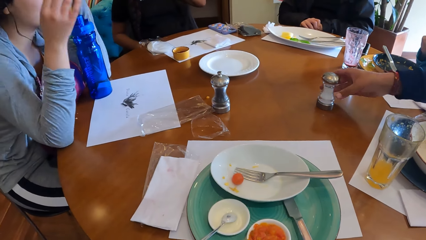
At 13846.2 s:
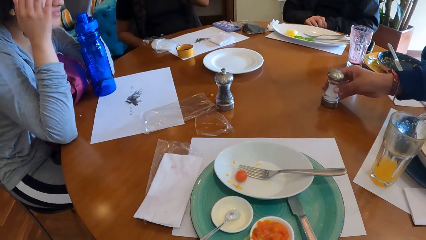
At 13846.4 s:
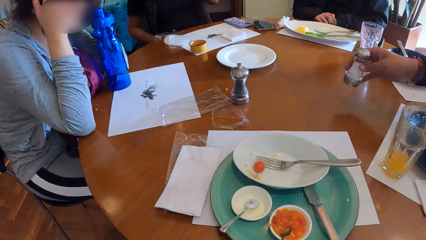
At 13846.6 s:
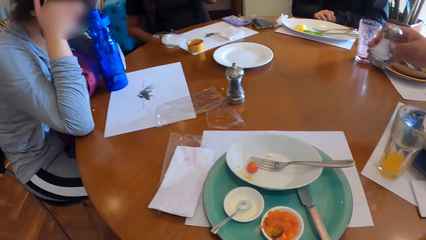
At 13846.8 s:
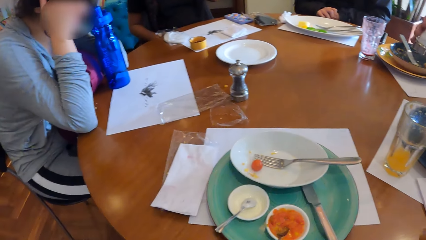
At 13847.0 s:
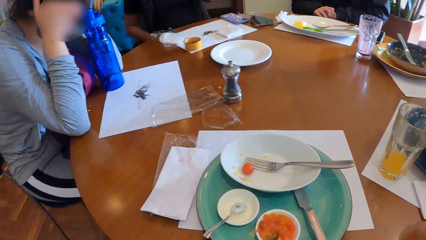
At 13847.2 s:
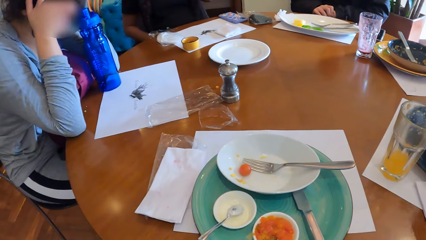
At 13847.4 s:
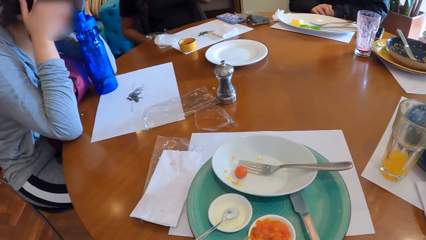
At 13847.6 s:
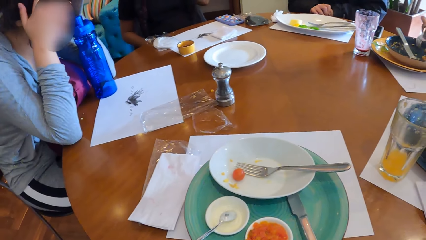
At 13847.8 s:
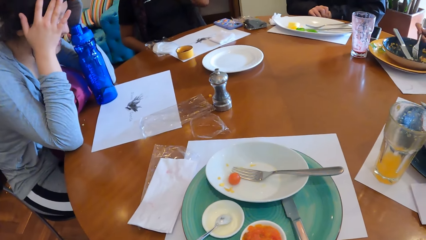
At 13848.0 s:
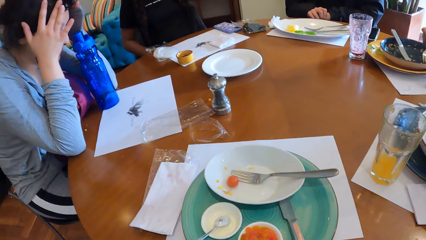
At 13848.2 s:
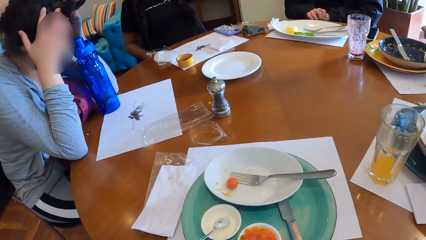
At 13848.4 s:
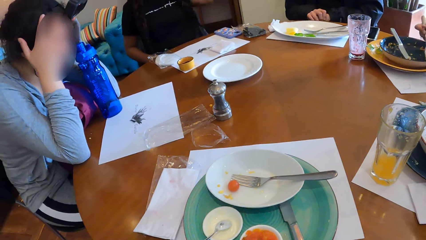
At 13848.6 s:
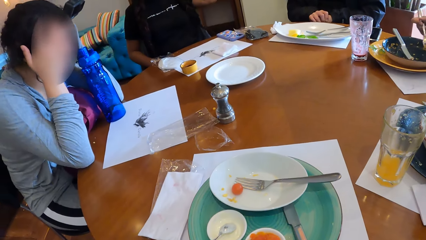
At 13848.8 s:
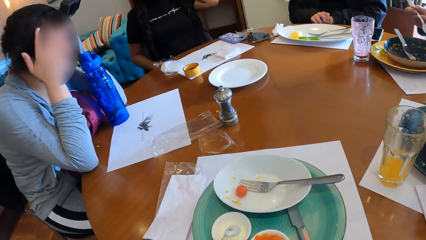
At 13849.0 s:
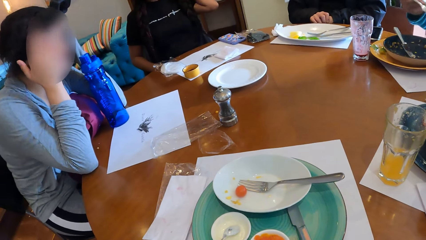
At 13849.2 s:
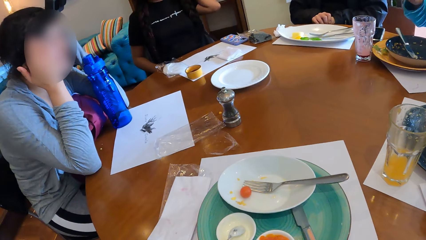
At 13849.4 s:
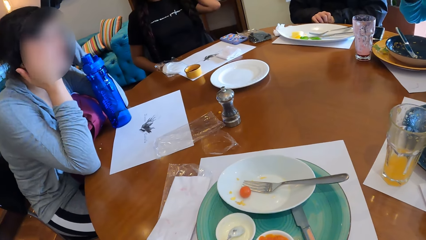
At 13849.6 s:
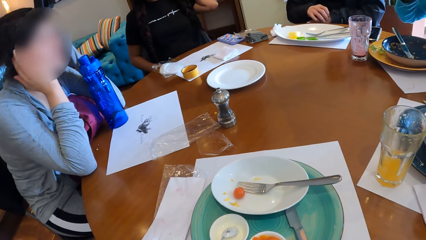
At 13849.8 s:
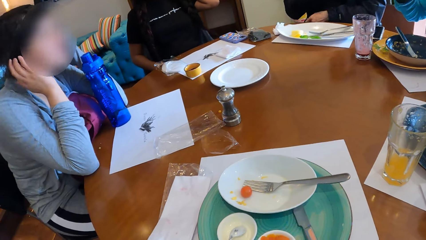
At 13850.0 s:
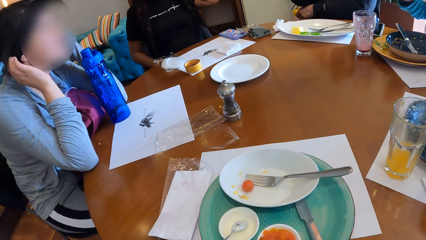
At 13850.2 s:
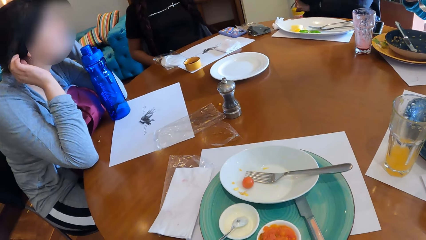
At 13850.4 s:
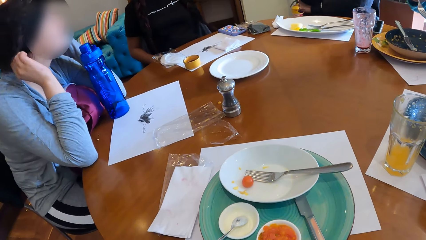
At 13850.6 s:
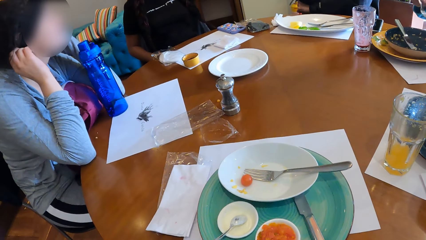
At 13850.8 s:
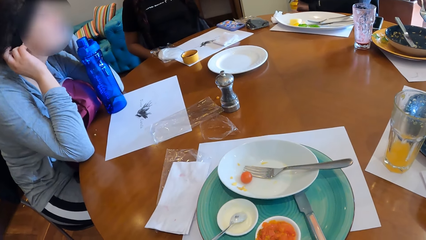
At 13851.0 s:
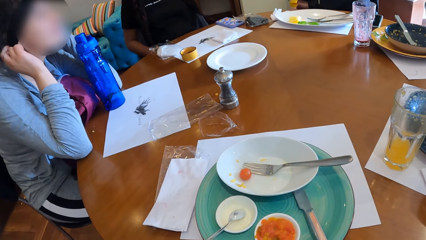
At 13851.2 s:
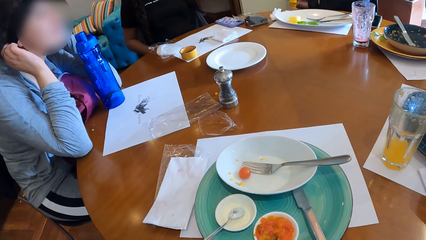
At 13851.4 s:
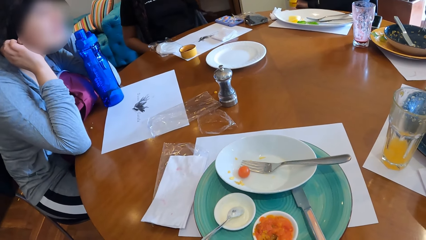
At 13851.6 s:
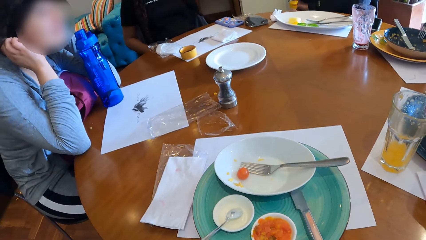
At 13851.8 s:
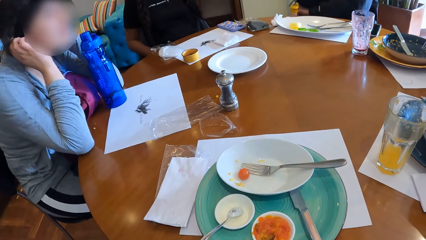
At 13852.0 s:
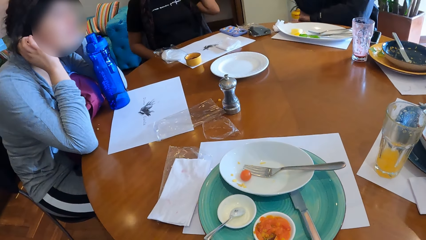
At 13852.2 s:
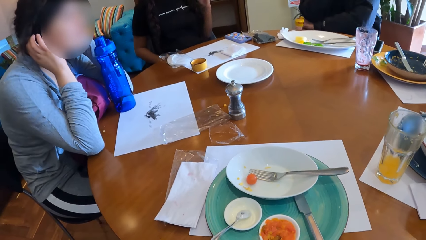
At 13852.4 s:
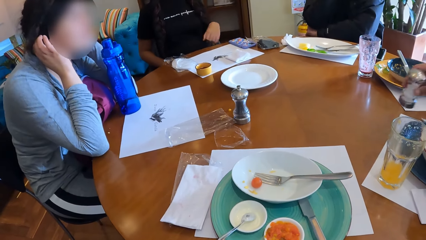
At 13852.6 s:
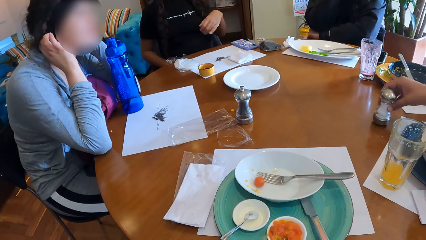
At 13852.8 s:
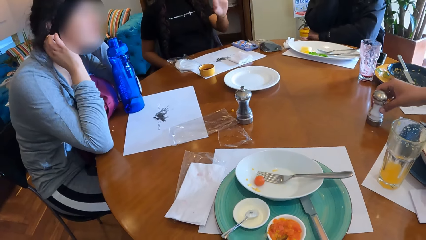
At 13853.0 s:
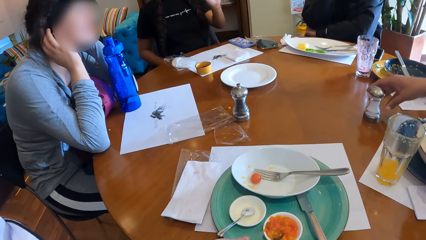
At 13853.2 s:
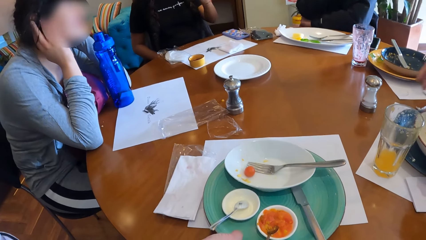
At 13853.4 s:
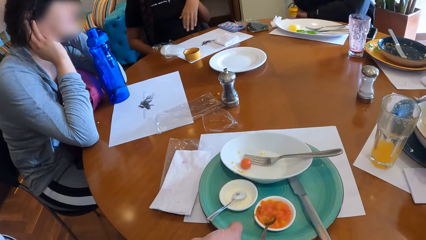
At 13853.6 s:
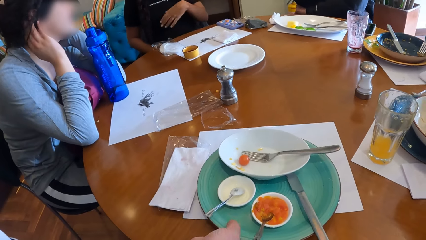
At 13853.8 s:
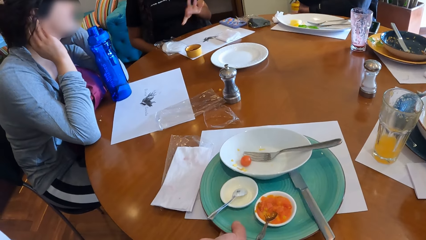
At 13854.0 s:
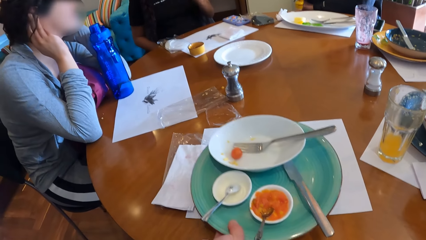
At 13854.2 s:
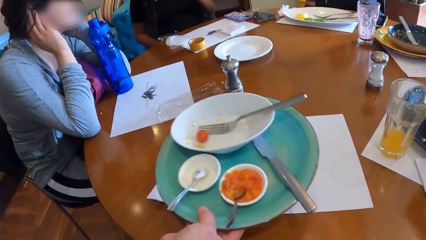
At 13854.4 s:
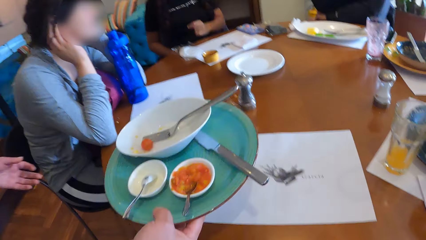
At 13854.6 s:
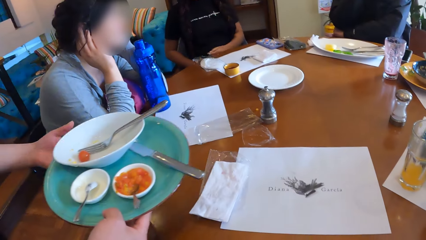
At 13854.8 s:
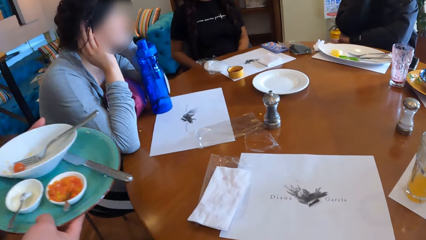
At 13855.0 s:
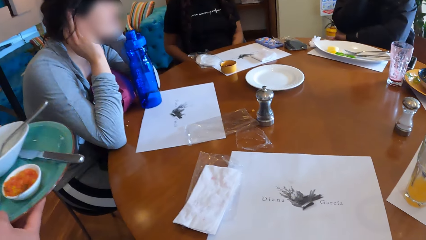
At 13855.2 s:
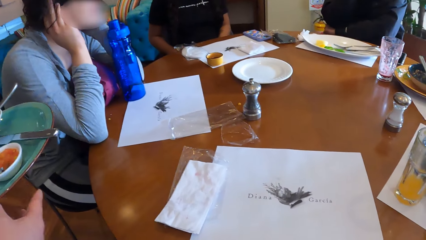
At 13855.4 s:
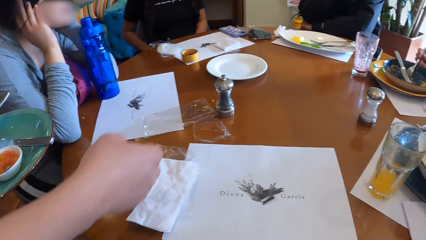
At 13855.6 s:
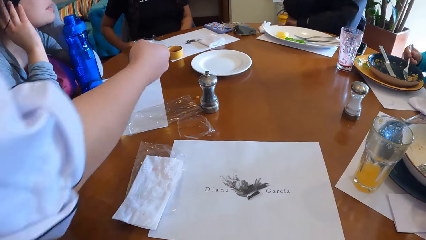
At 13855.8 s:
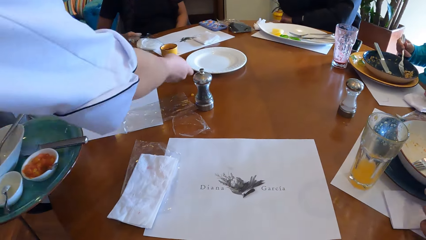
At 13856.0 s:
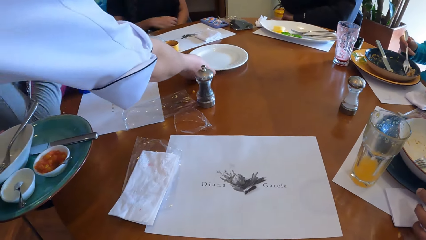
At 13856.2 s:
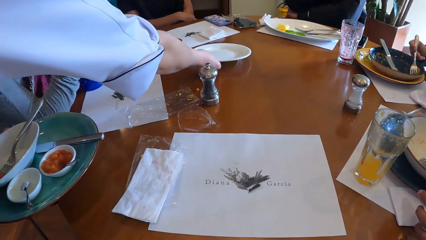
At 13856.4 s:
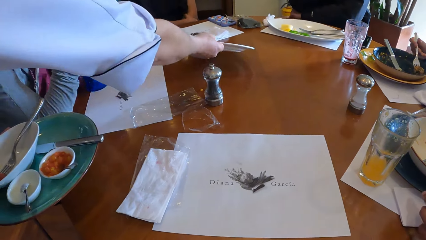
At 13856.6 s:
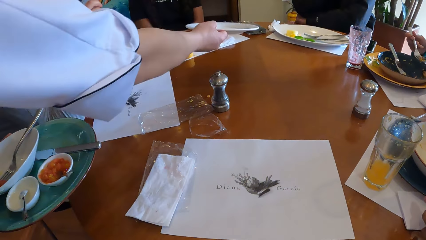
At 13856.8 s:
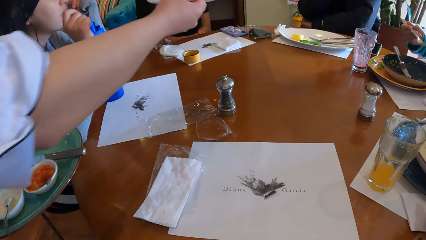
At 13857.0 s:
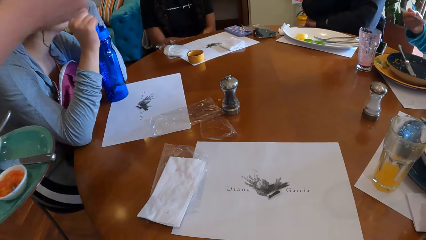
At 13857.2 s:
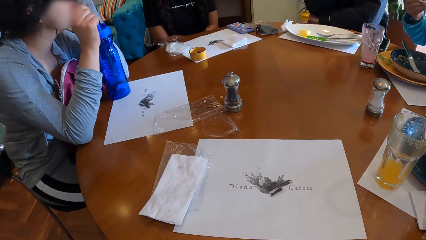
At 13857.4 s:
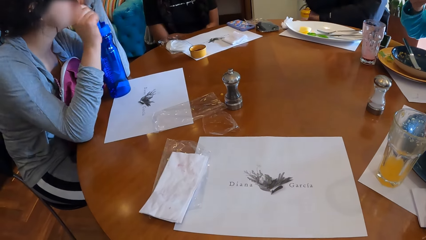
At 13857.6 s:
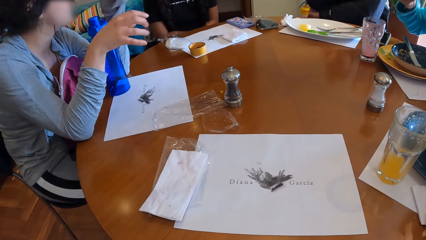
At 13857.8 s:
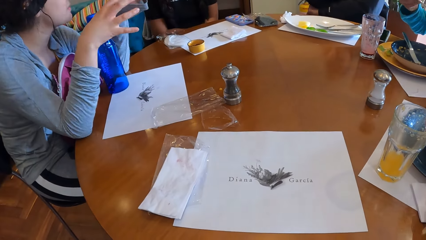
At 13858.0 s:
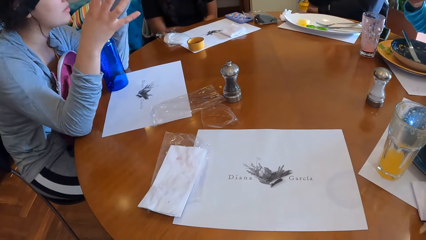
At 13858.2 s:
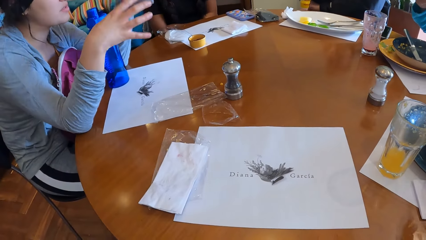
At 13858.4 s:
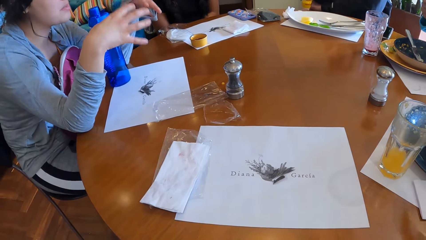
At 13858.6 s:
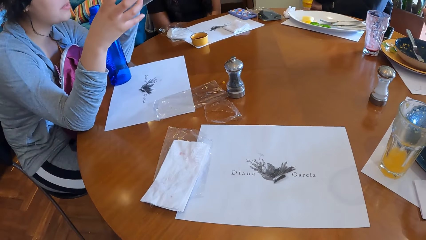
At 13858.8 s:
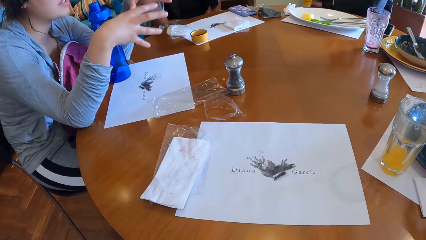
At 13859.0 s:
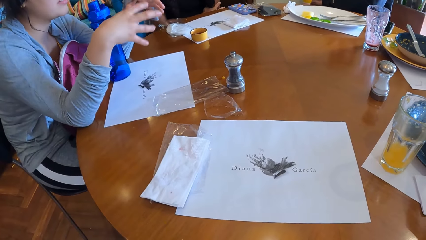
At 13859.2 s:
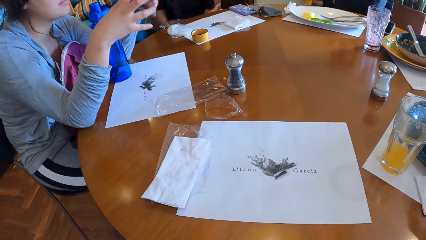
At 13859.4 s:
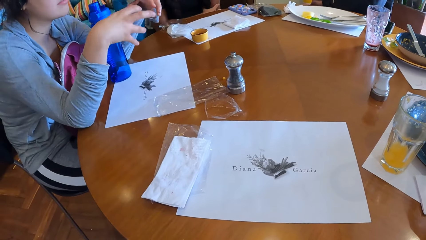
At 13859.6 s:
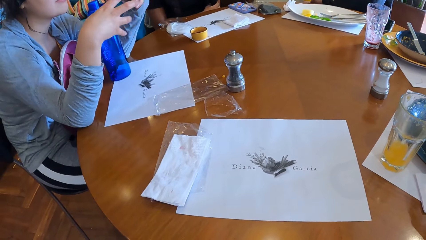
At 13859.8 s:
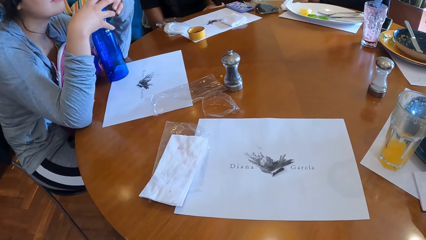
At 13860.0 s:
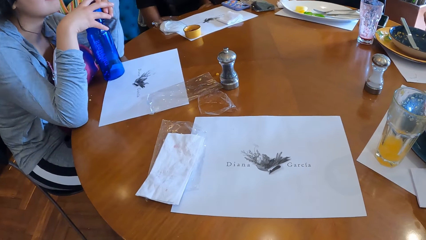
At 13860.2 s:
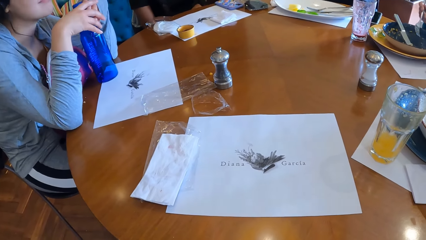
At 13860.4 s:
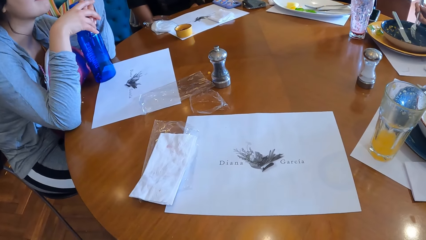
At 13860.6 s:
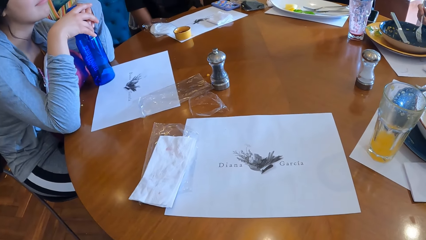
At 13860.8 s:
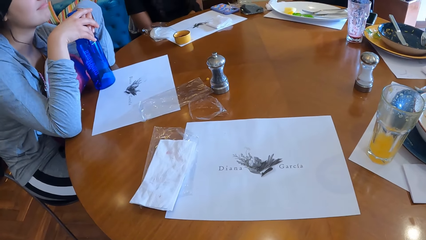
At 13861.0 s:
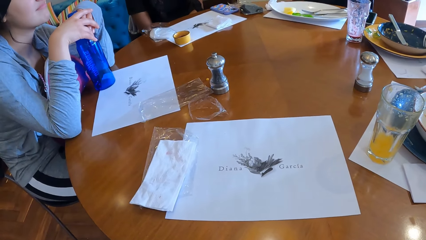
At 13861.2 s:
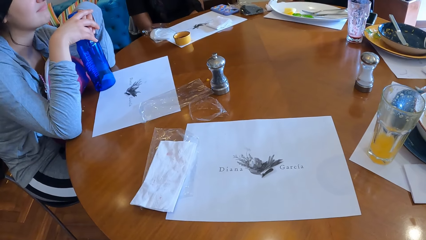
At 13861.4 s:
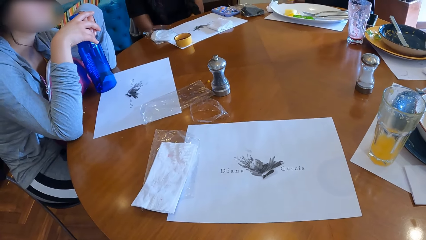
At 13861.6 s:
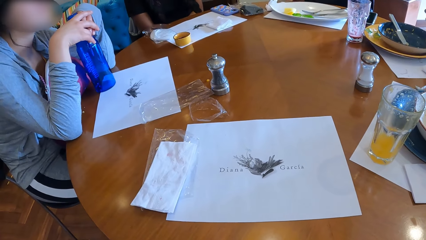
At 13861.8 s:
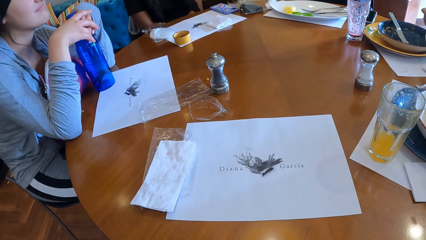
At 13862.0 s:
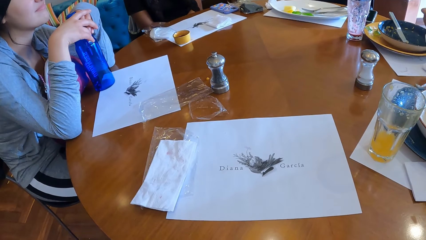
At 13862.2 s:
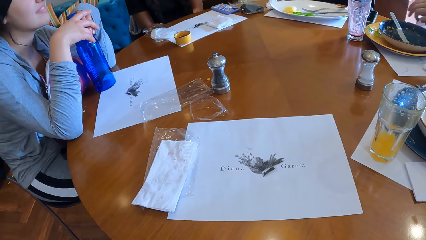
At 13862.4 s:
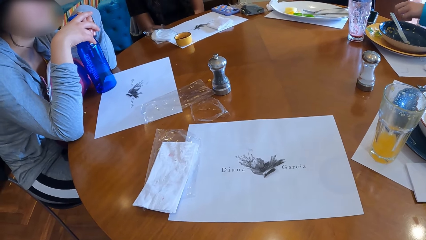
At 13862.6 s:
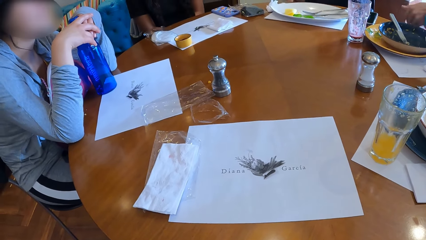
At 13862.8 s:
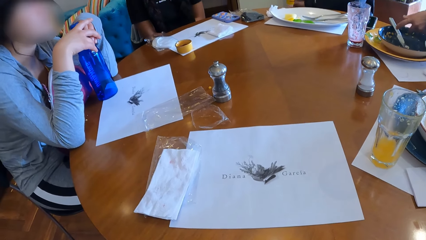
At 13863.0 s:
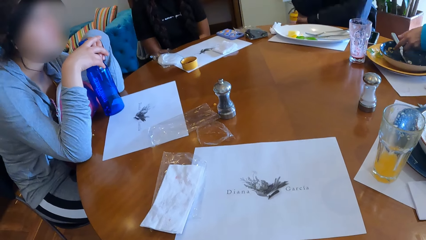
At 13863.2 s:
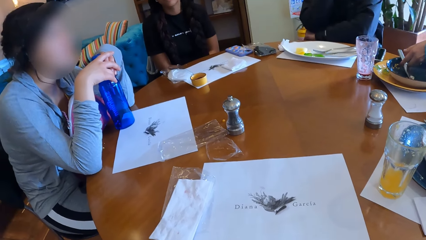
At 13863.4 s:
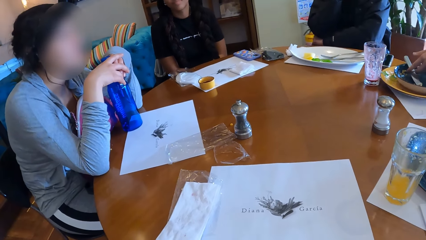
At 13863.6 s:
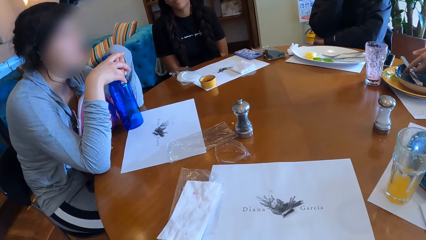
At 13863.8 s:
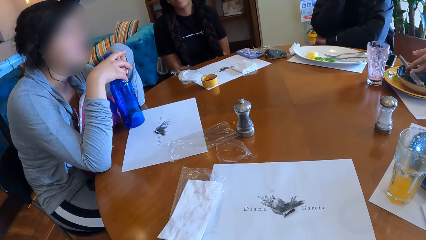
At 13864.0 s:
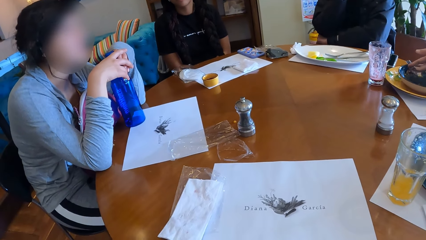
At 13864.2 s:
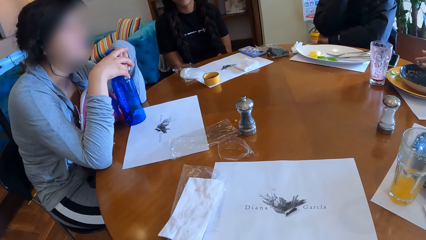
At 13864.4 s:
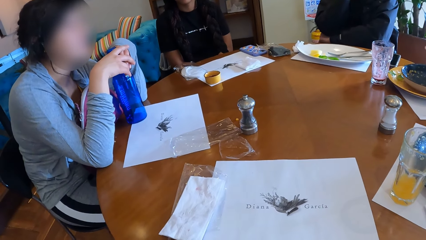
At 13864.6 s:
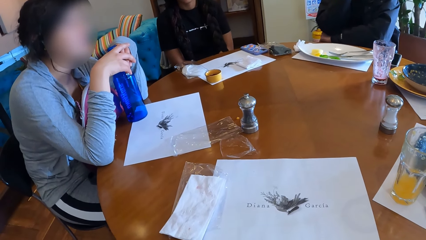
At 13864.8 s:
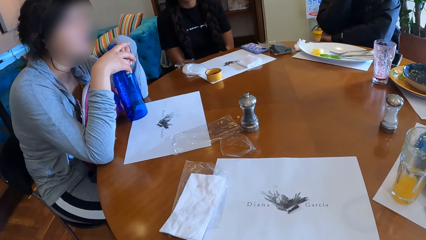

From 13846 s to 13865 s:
The woman picks a salt shaker from the table with her right hand. Another woman eats the food on the table. The first woman places the salt shaker in her right hand on the table. A waiter picks a plate from the table with his right hand. He passes the plate from his right hand to his left hand. The camera wearer gives the waiter the plate from the table. The waiter picks the plate from the table with both hands.
